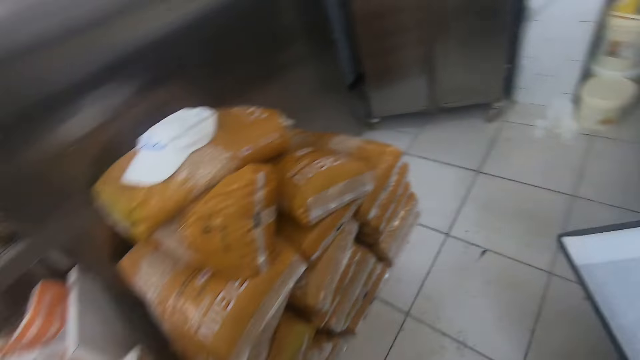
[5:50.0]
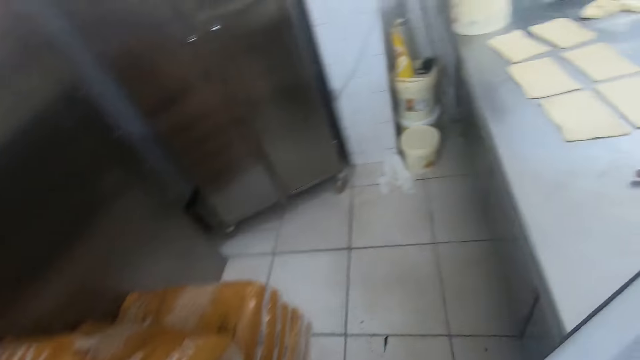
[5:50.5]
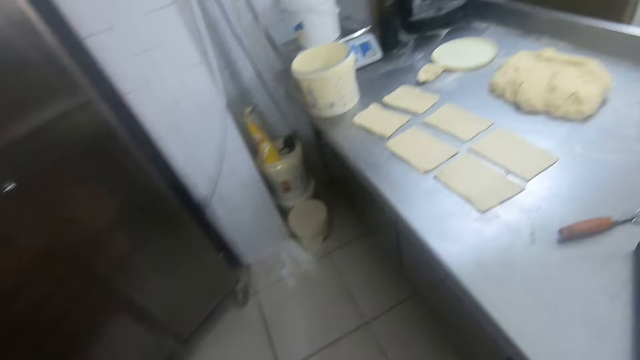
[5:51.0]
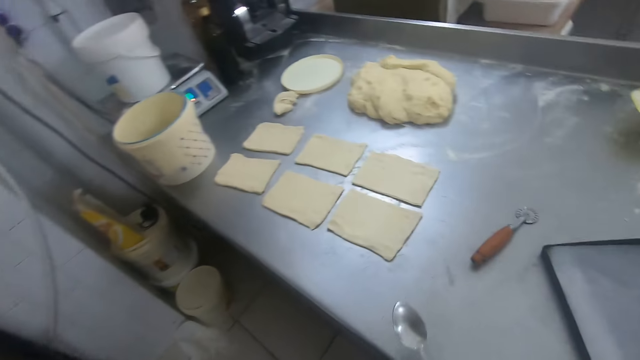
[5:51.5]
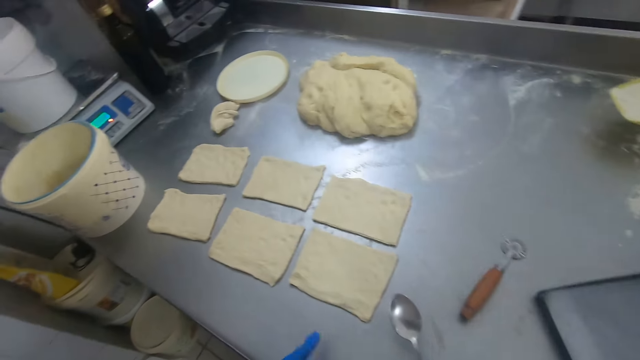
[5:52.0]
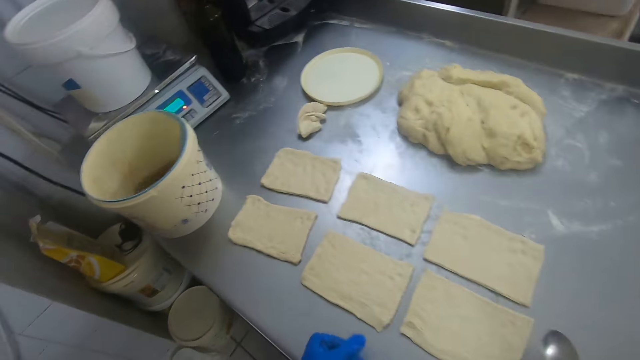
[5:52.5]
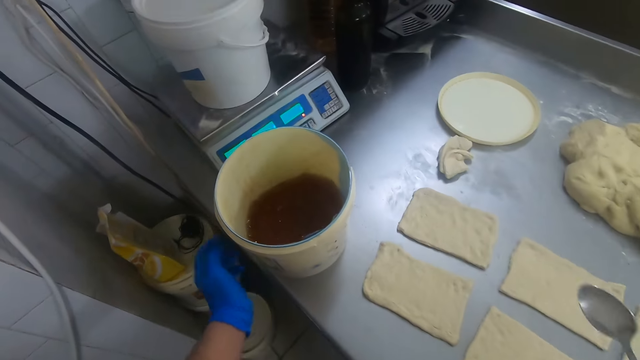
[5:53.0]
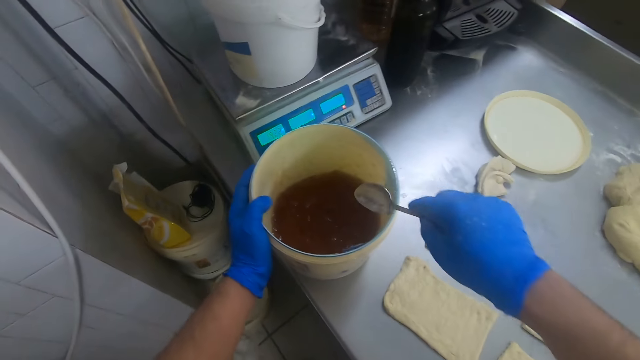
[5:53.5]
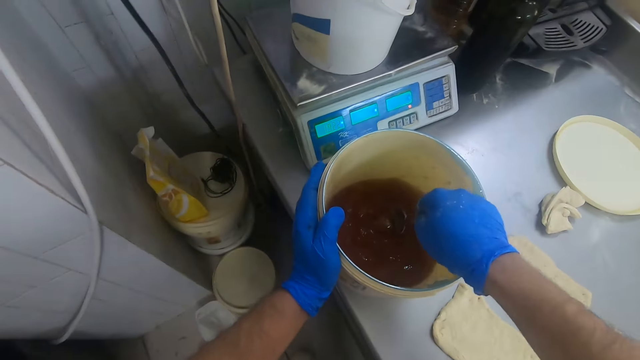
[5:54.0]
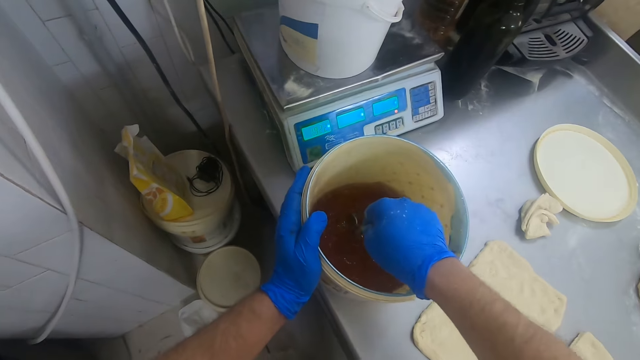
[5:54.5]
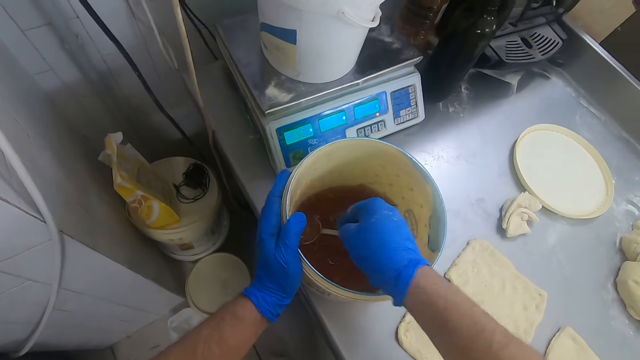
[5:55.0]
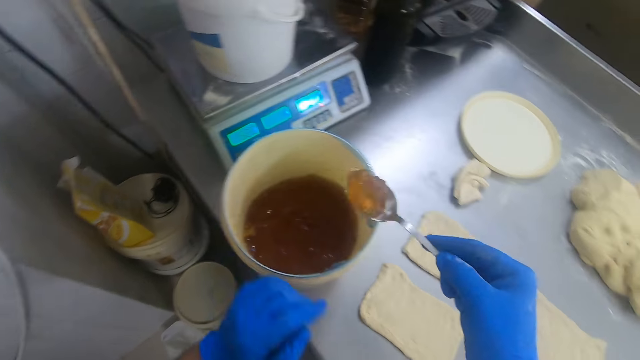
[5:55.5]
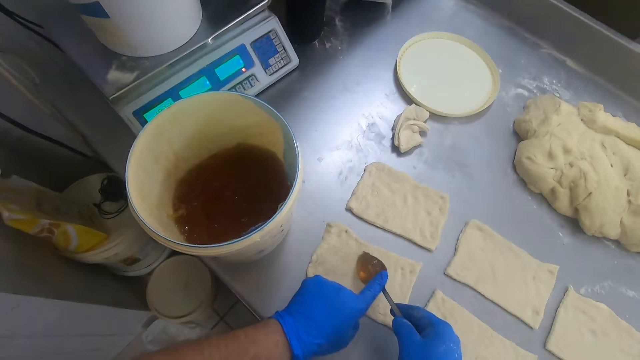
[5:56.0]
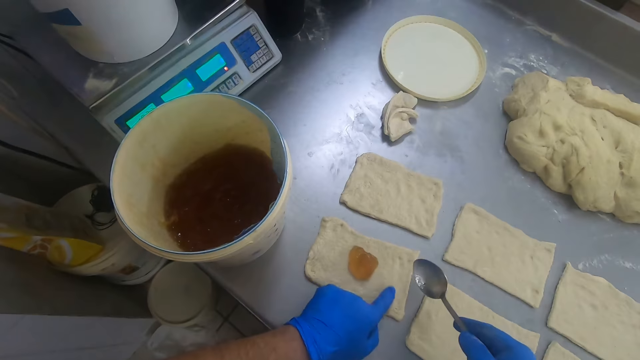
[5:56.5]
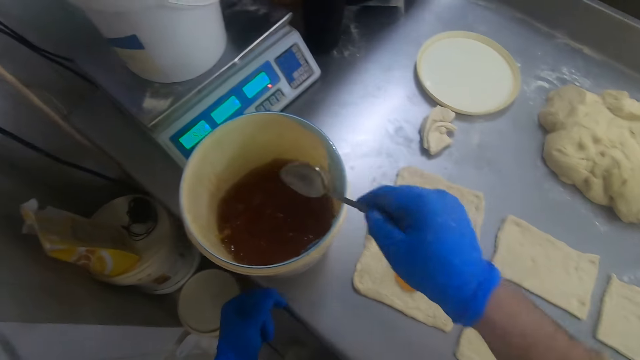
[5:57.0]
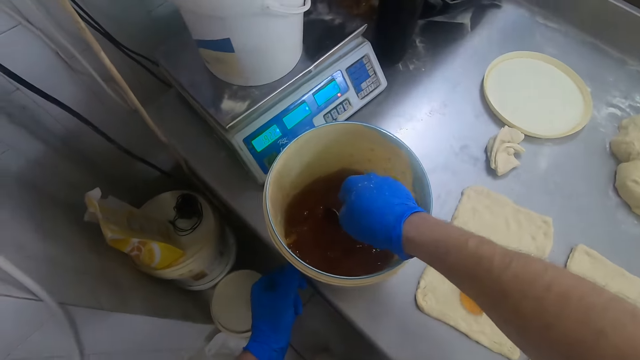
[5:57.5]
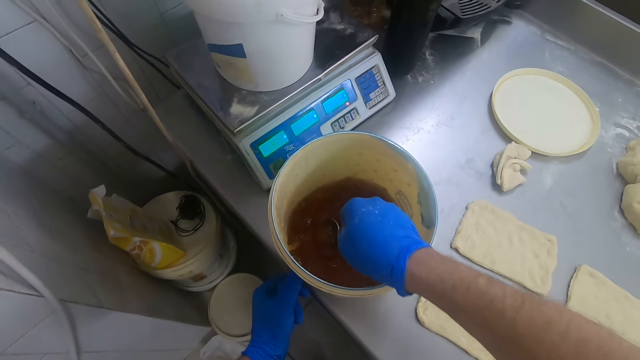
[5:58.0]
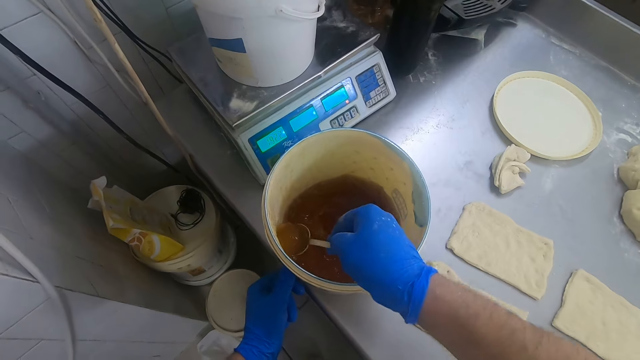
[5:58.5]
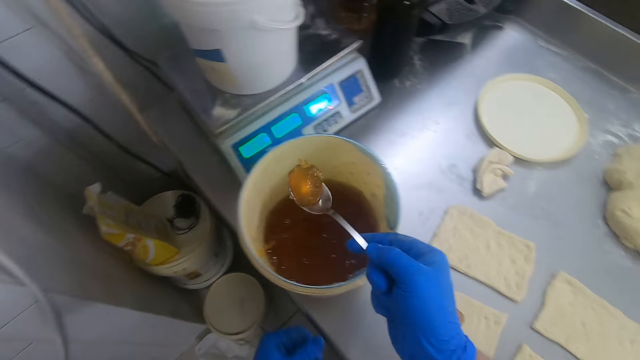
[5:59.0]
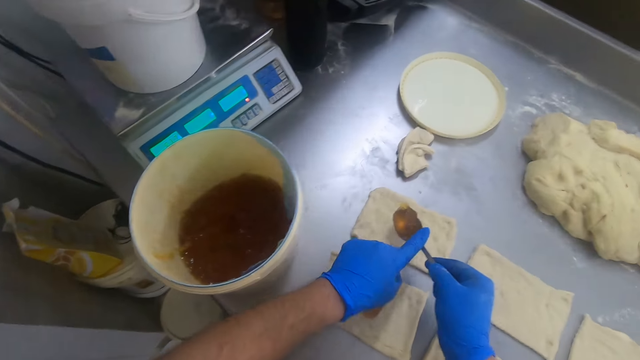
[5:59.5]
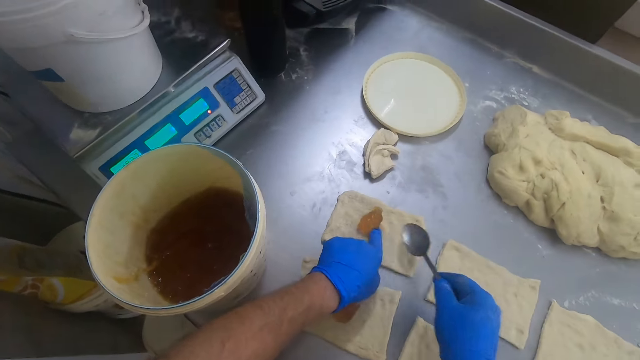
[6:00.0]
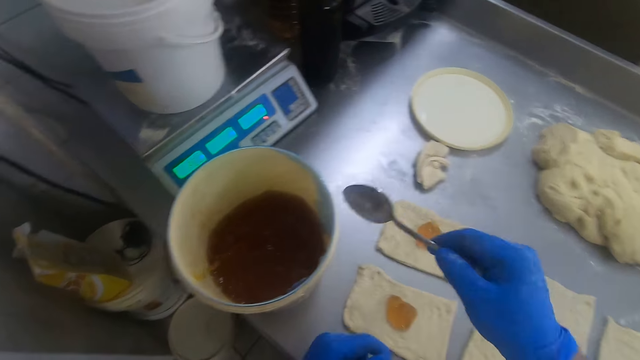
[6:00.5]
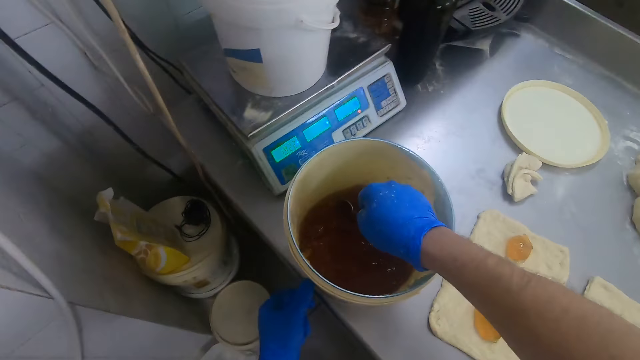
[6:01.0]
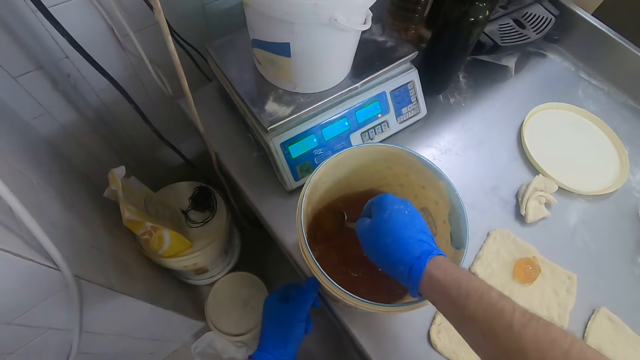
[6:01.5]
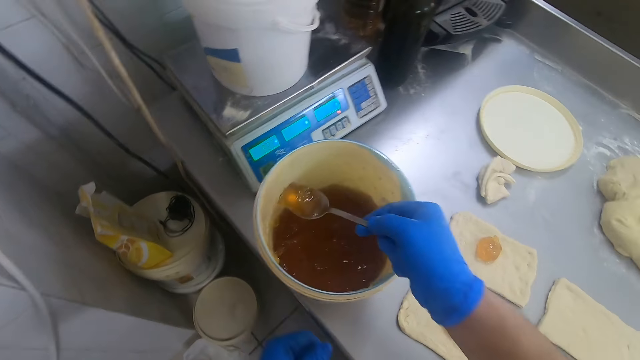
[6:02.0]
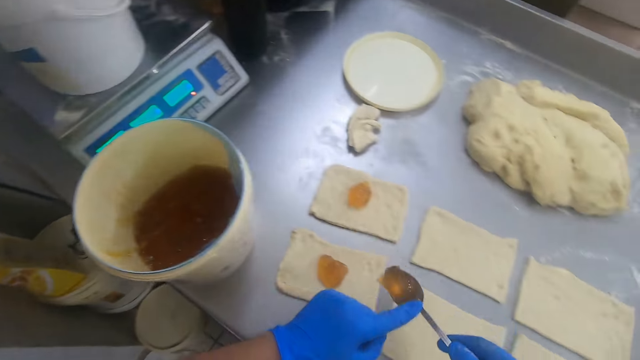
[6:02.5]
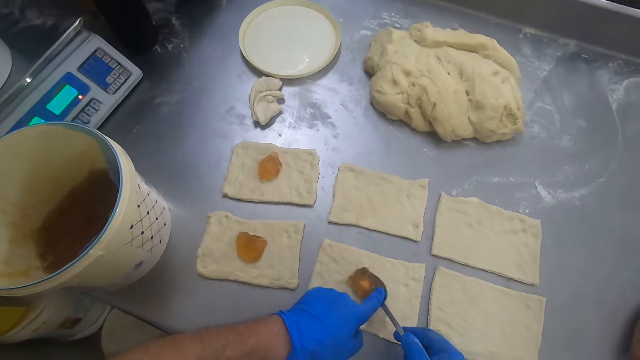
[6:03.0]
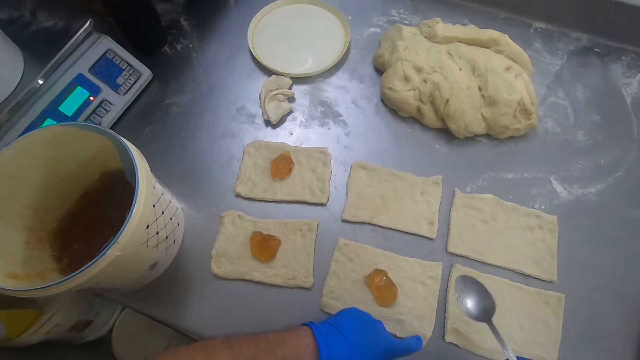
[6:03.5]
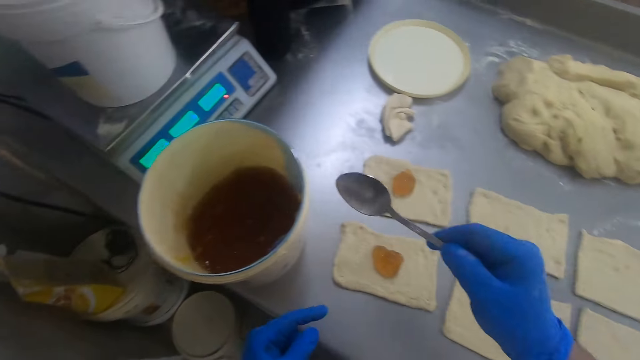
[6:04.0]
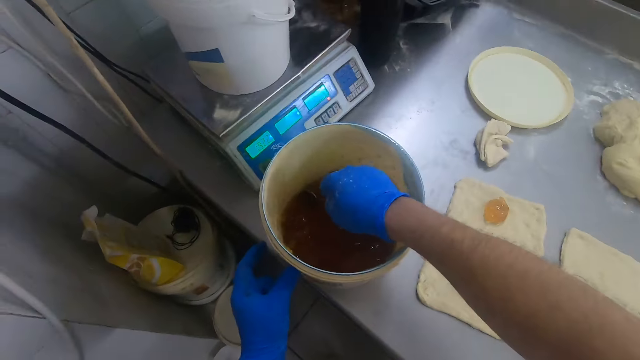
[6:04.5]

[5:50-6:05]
The camera wearer holds on to the plastic bucket. They put jam from the plastic bucket on the rectangular doughs with the spoon. They scoop pectin with the spoon from the bucket. They remove the spoon from the bucket. They put the pectin on the dough. They scoop pectin with the spoon from the bucket. They remove the spoon from the bucket. They put the pectin on the dough. They scoop pectin with the spoon from the bucket. They remove the spoon from the bucket. They put the pectin on the dough. They scoop pectin with the spoon from the bucket.

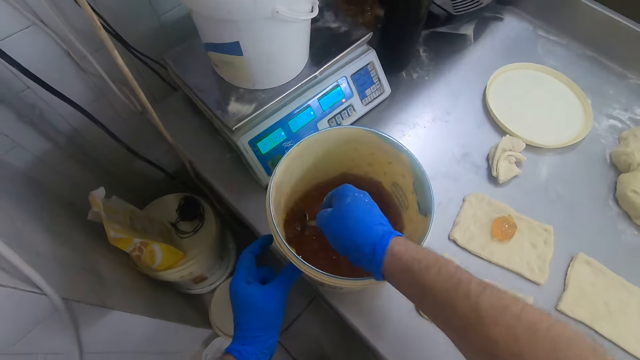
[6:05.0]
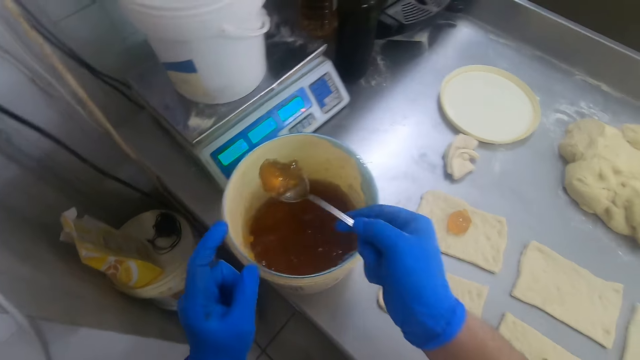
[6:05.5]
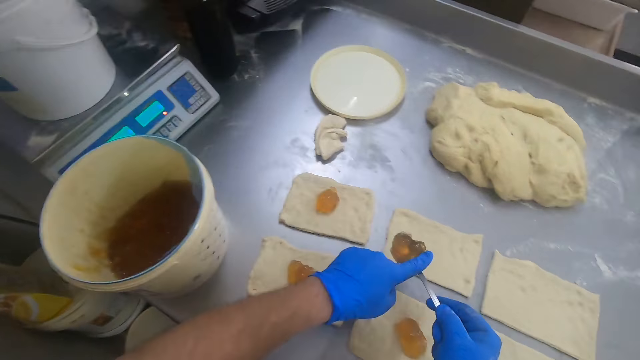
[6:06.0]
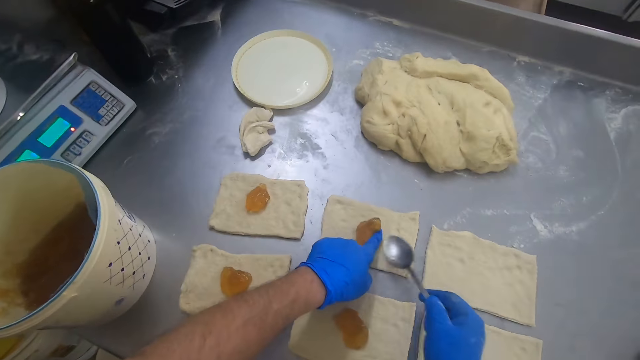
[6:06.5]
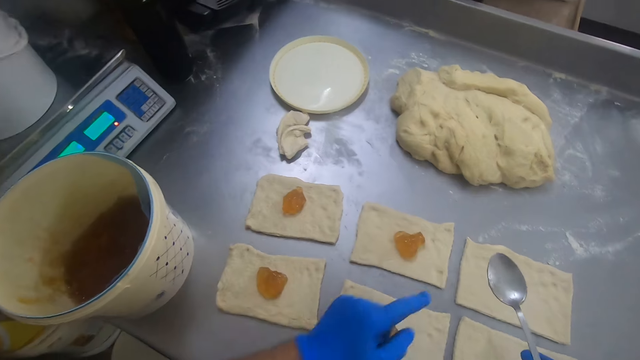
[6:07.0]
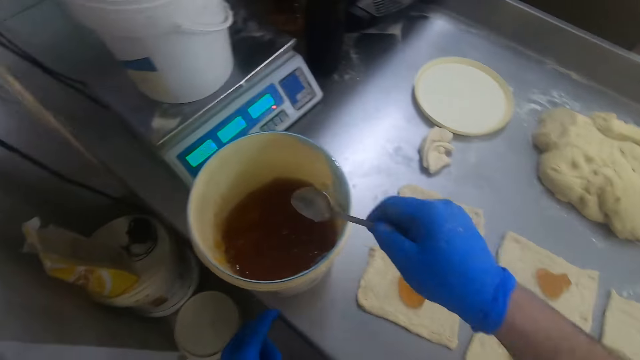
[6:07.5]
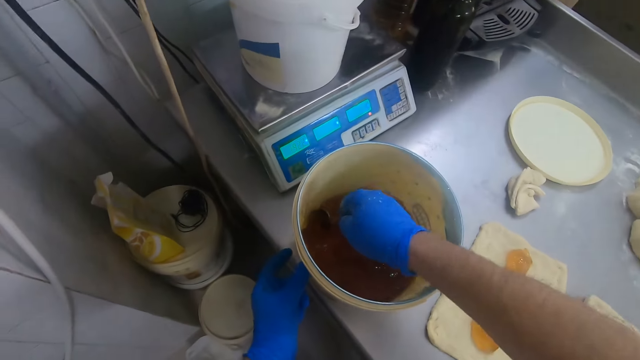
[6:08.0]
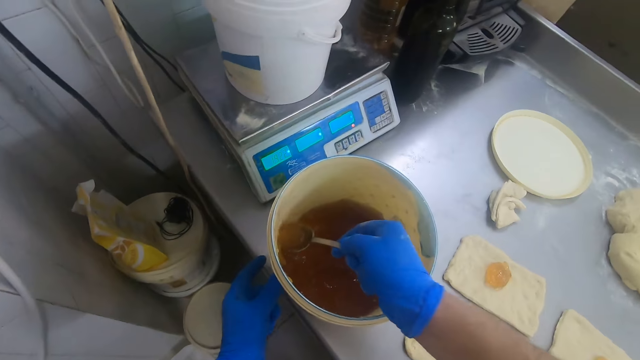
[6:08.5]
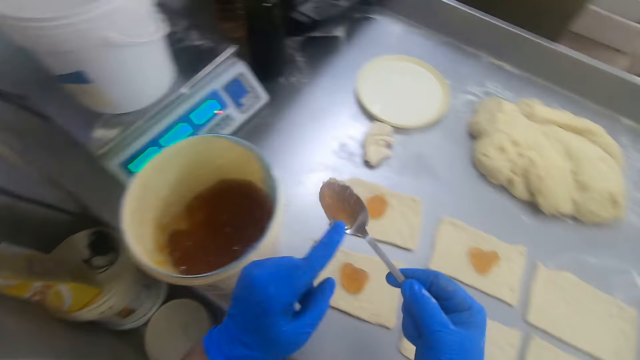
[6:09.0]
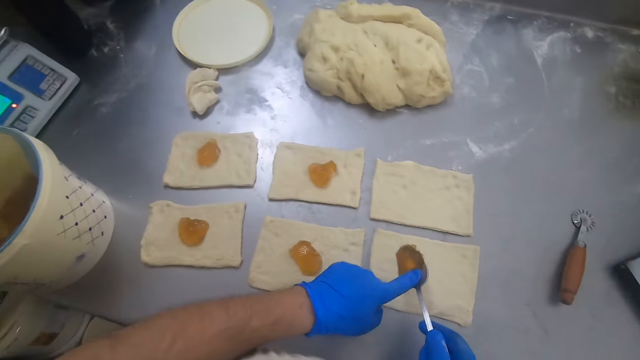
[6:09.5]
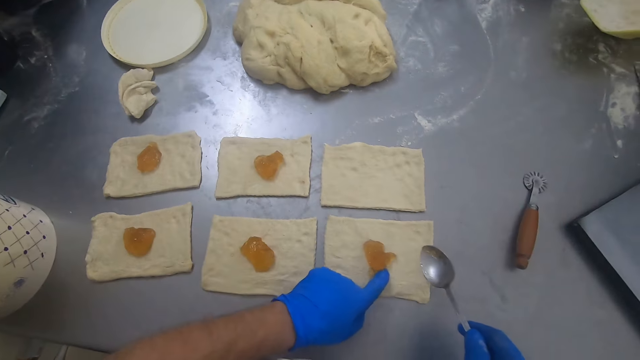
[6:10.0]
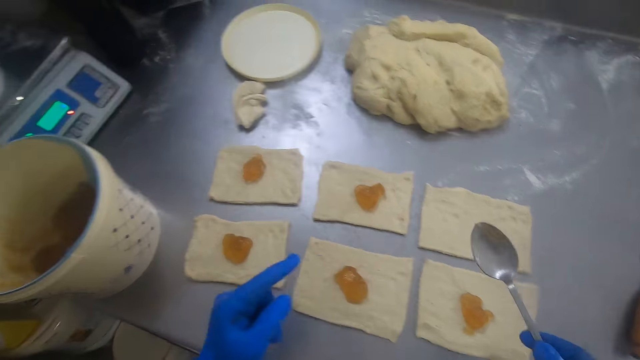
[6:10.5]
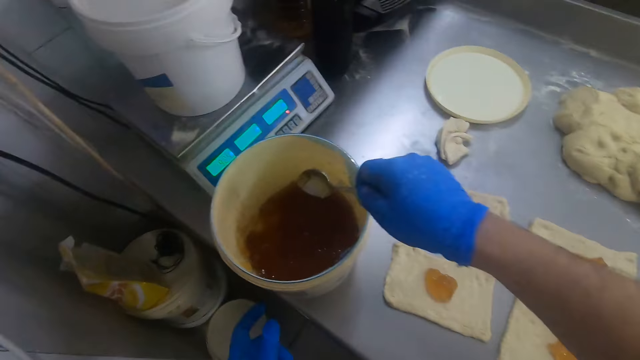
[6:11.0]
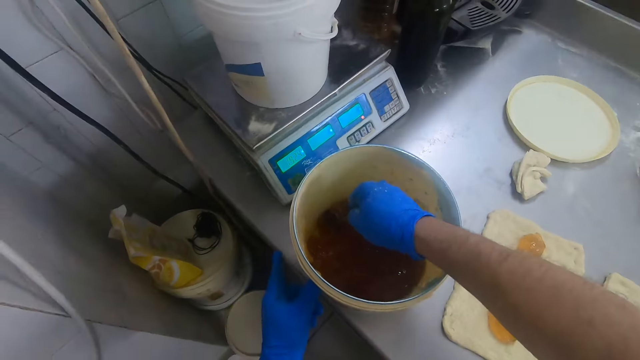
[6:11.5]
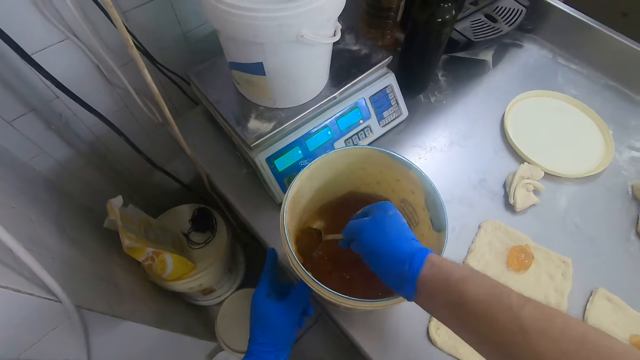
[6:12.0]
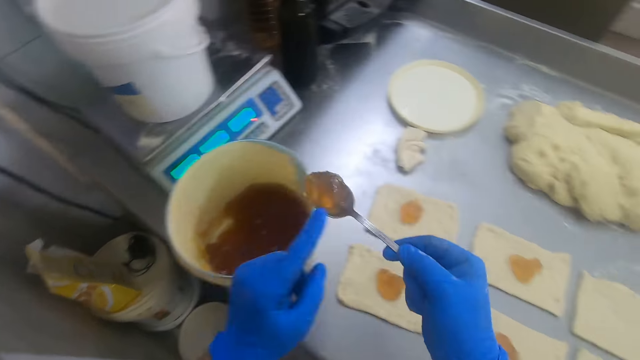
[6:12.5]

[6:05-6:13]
The camera wearer removes the spoon from the bucket. They put the pectin on the dough. They scoop pectin with the spoon from the bucket. They remove the spoon from the bucket. They put the pectin on the dough. They scoop pectin with the spoon from the bucket. They remove the spoon from the bucket.
